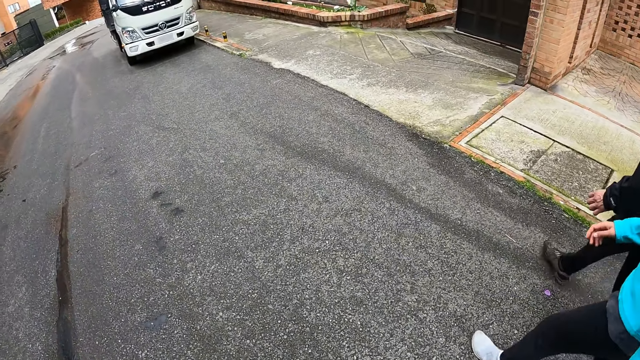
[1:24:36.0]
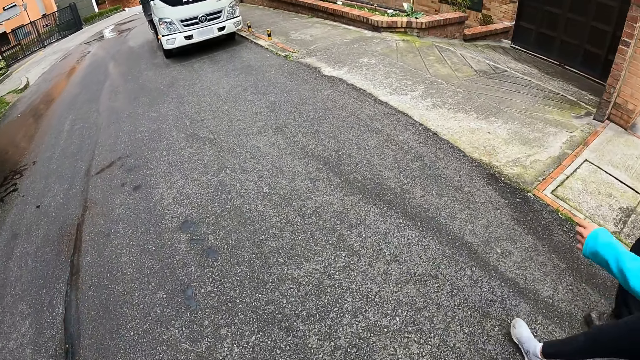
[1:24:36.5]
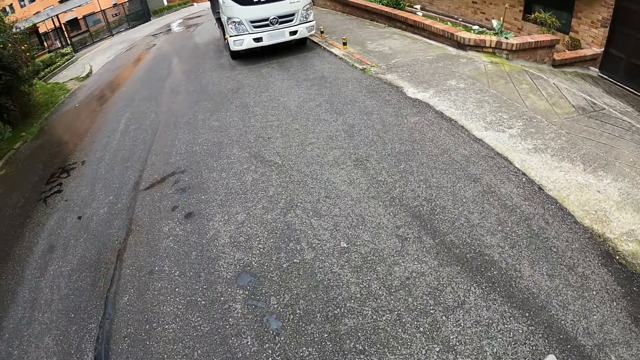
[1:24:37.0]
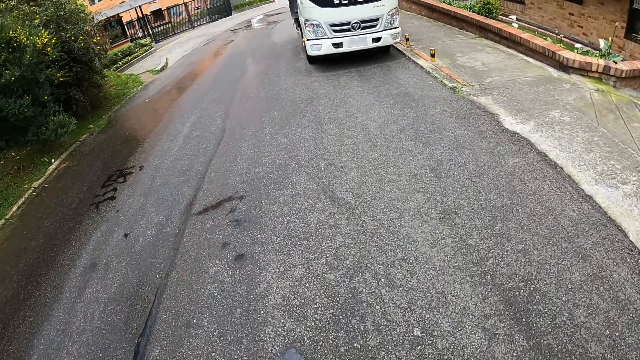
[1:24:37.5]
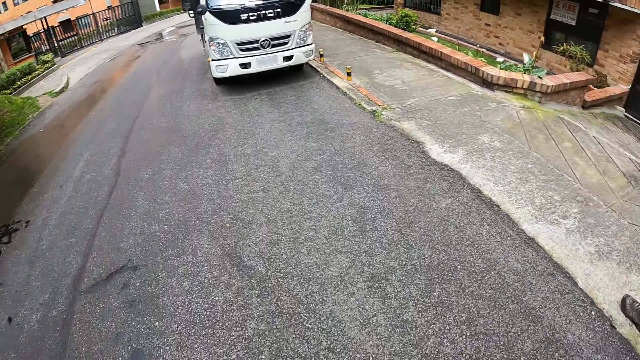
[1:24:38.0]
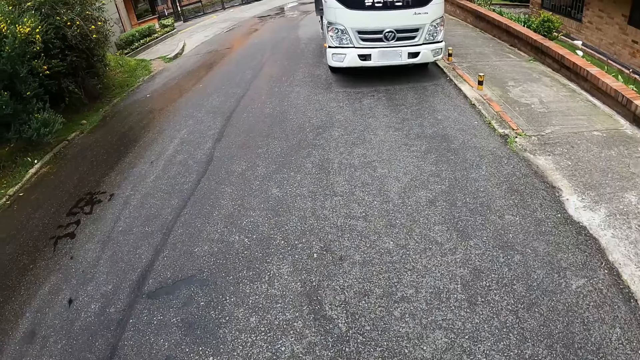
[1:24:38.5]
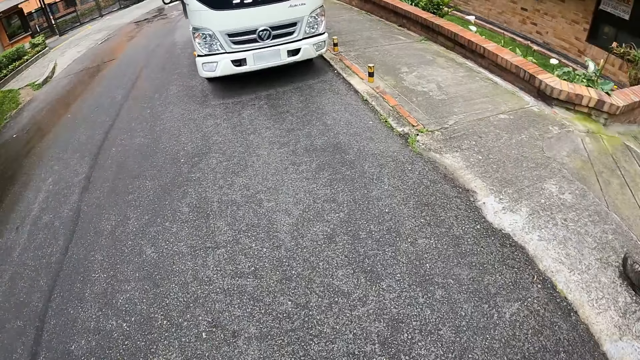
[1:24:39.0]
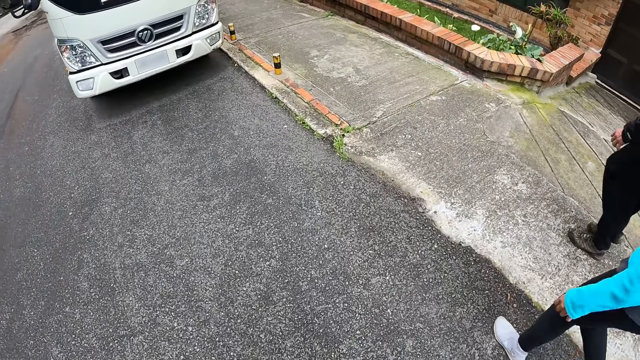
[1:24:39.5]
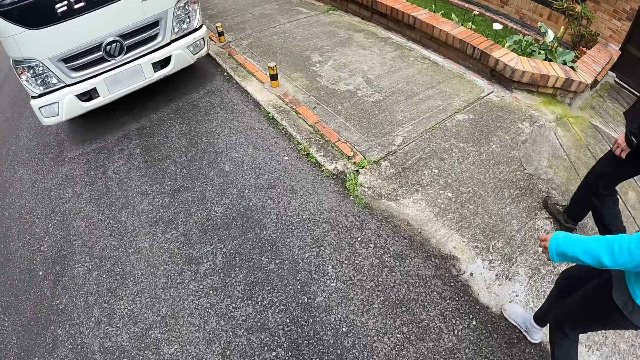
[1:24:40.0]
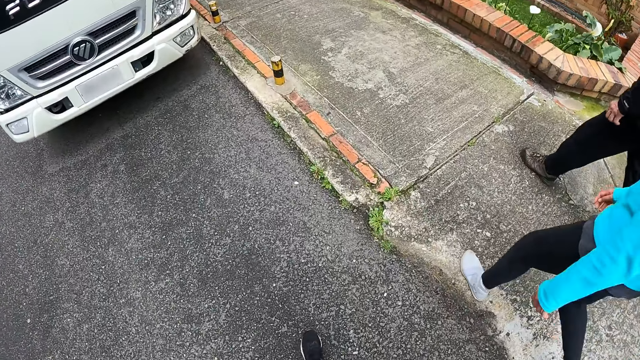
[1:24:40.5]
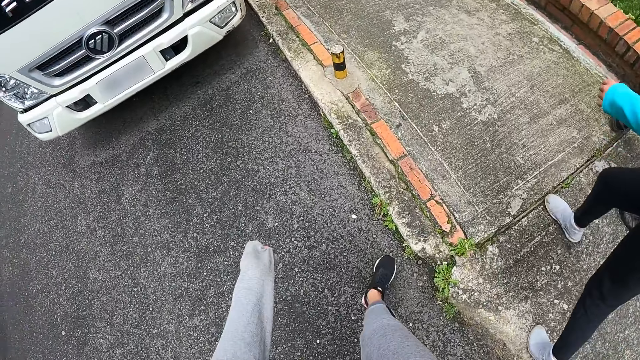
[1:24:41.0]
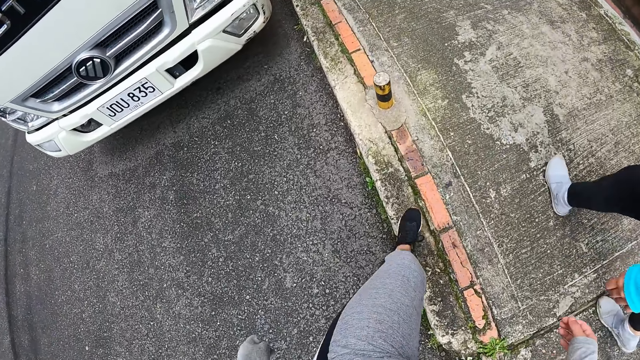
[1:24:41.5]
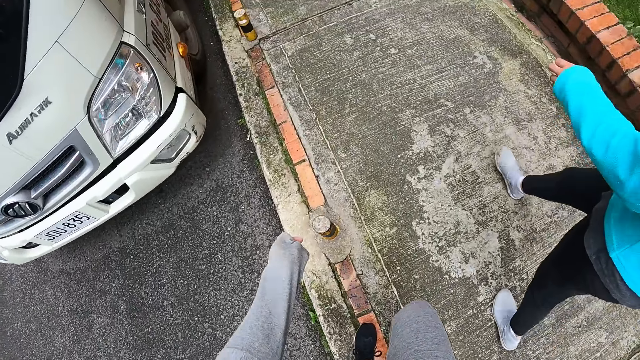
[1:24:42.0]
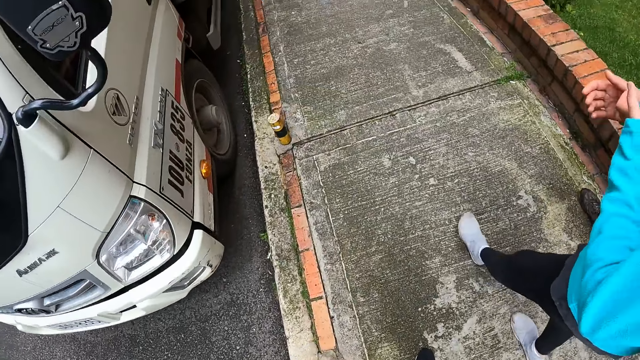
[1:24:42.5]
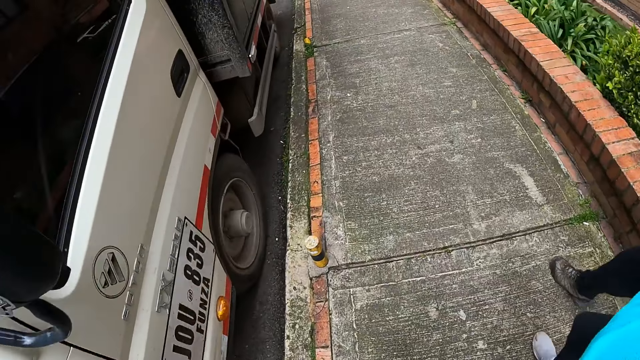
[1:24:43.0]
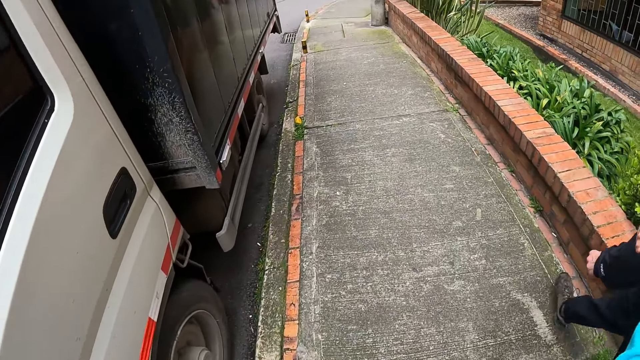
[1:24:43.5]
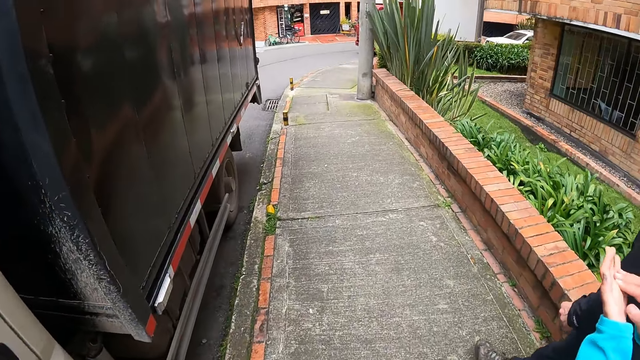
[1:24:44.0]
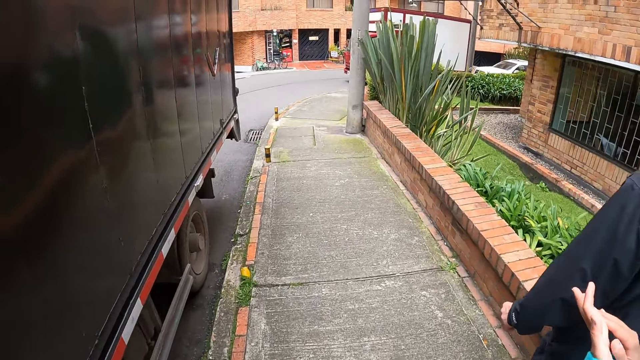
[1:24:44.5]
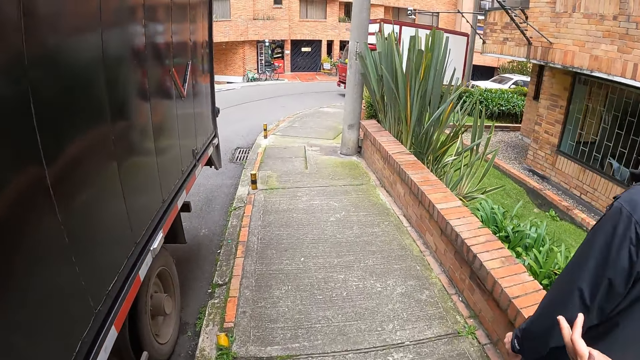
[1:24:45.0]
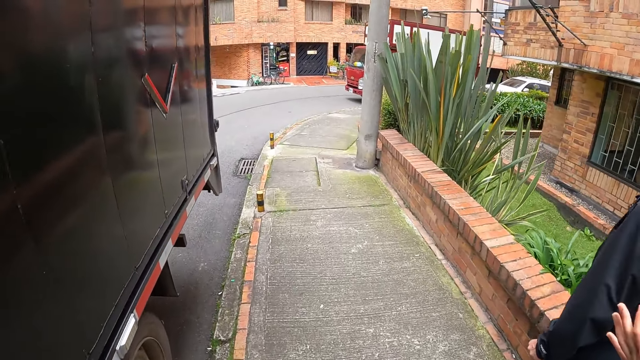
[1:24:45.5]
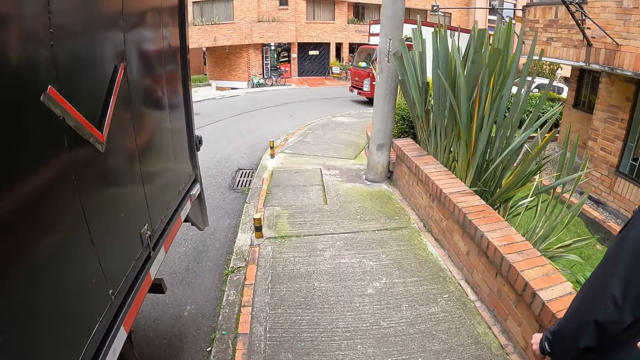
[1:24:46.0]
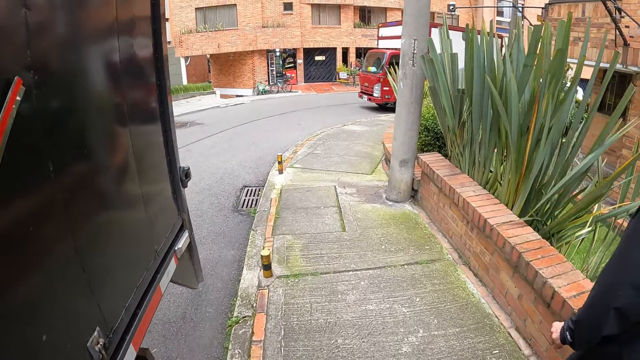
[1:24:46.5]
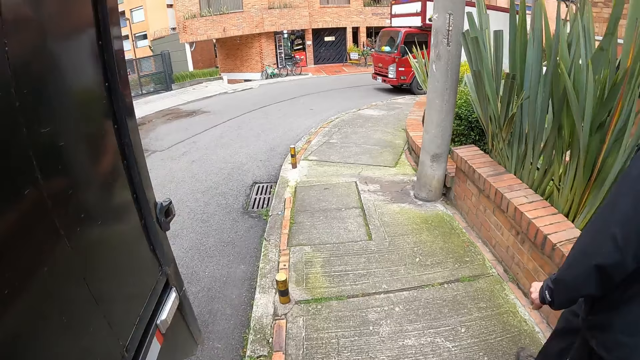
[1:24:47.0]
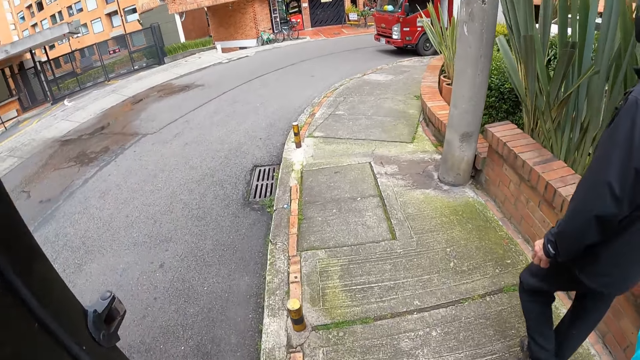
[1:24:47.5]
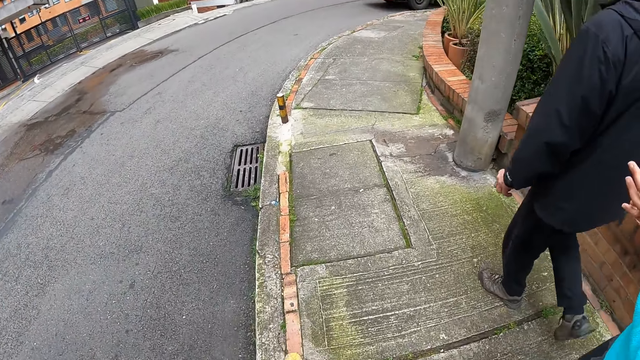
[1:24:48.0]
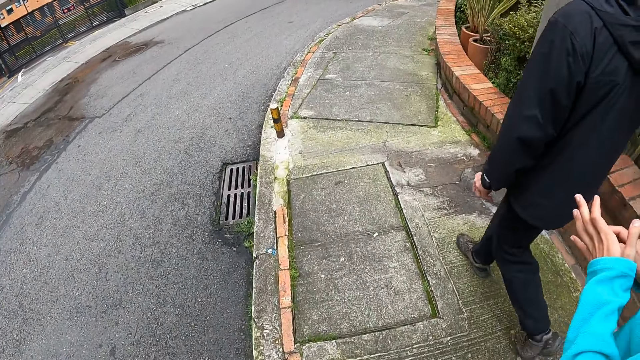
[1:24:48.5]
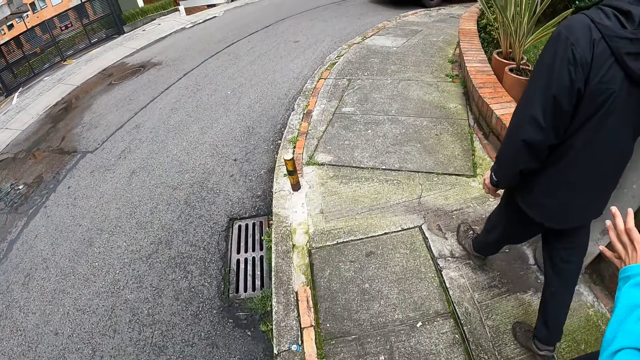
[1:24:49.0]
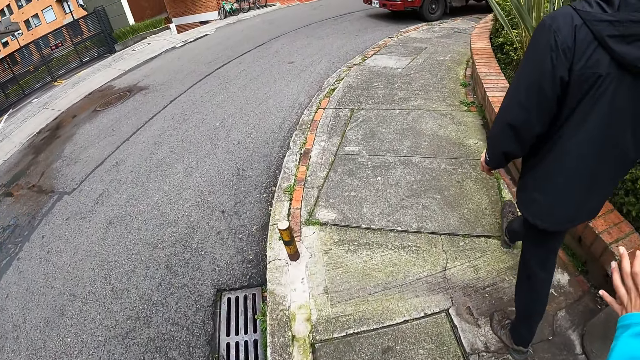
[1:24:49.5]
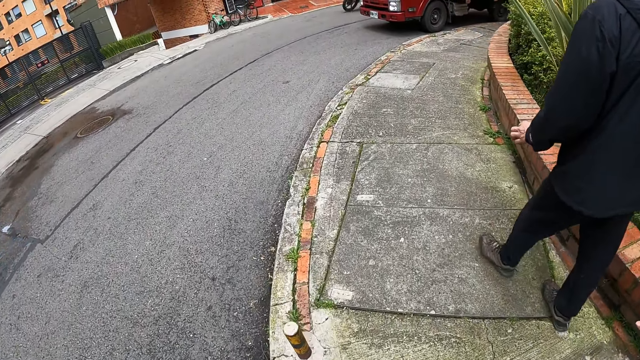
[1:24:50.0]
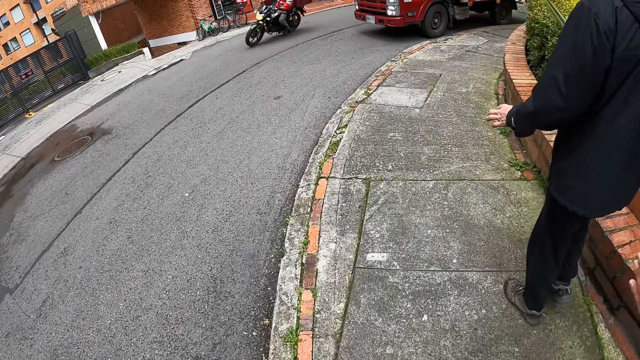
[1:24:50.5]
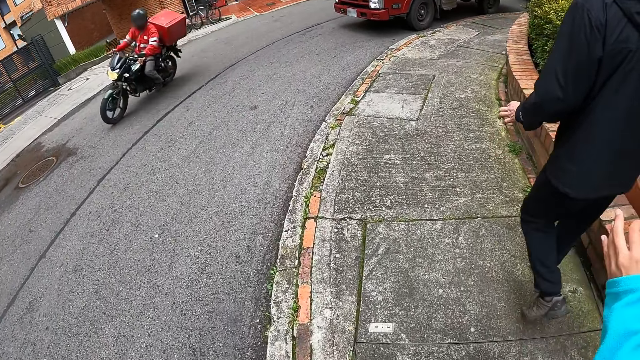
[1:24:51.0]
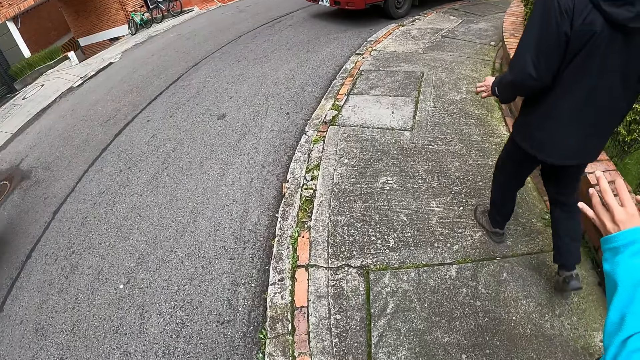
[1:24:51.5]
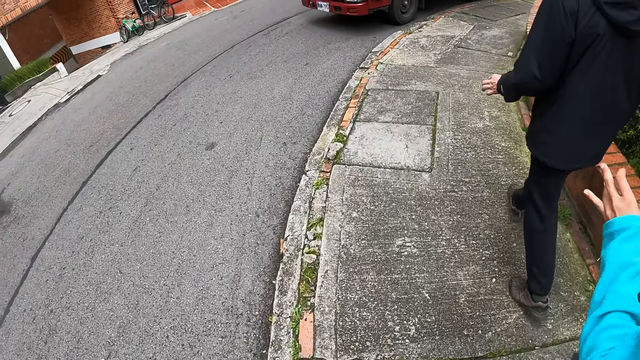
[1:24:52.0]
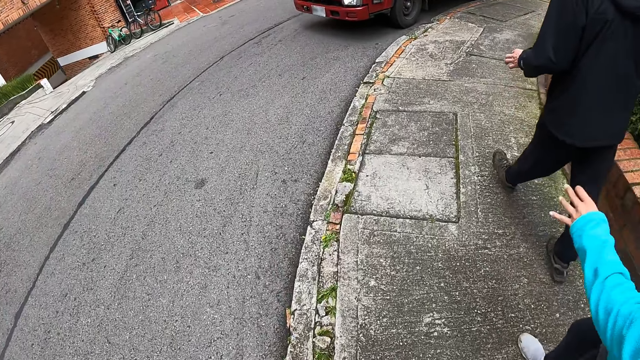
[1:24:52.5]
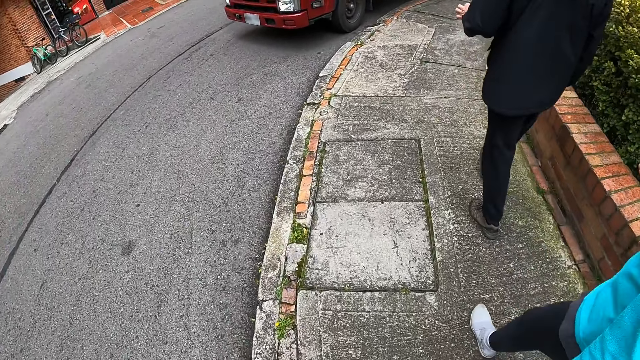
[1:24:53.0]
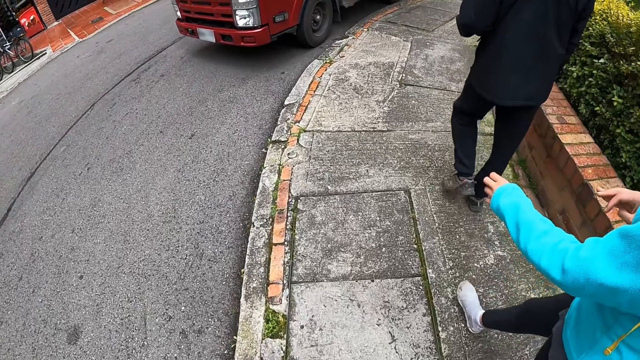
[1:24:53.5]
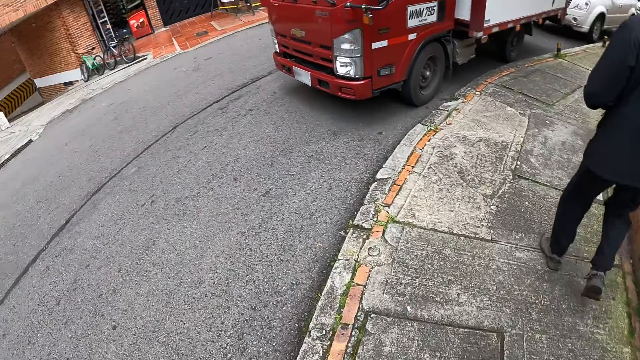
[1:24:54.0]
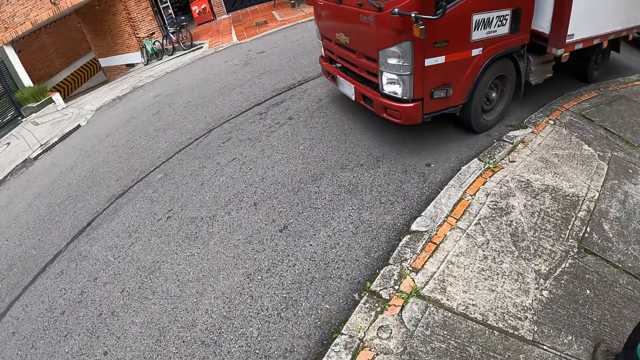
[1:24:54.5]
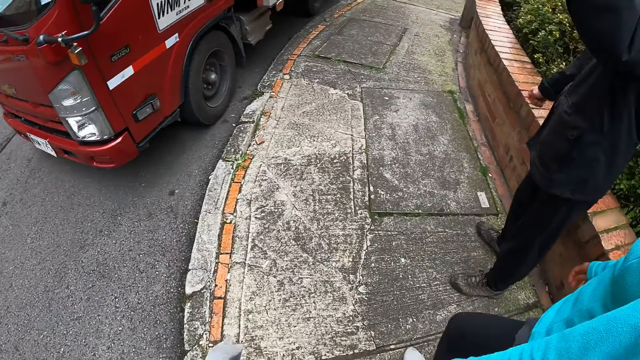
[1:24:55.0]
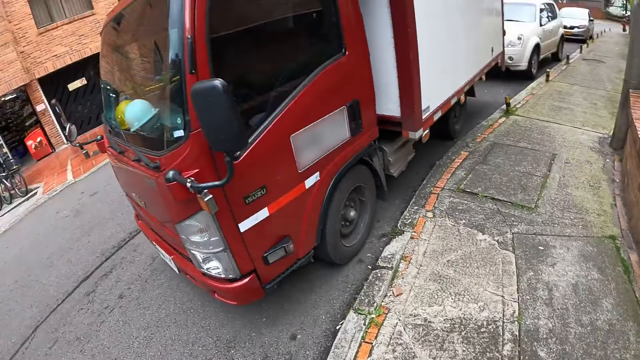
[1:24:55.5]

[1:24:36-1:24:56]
The camera wearer walks on the walkway with the man and the woman. A cyclist rides a bike past the camera wearer on the paved road.
